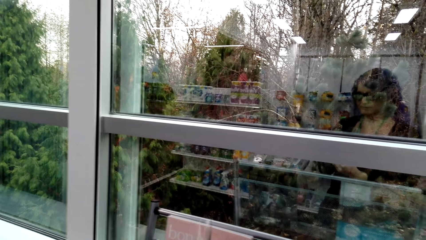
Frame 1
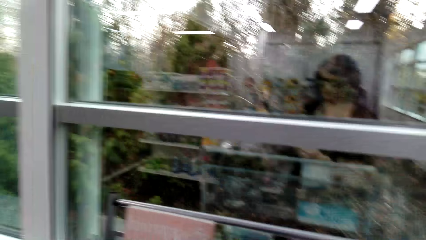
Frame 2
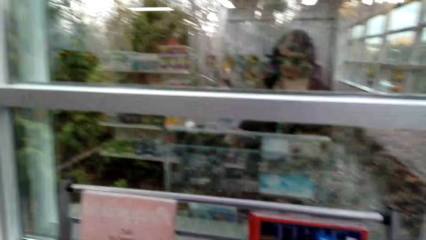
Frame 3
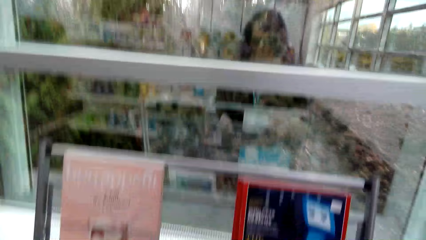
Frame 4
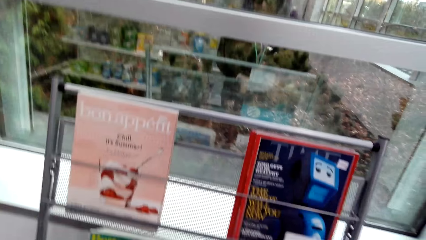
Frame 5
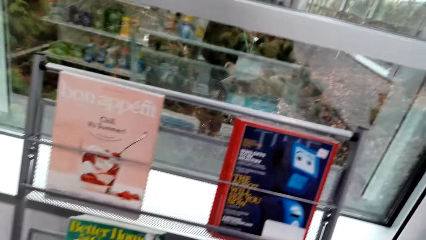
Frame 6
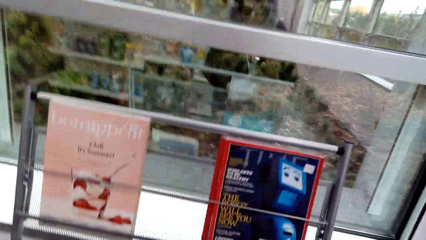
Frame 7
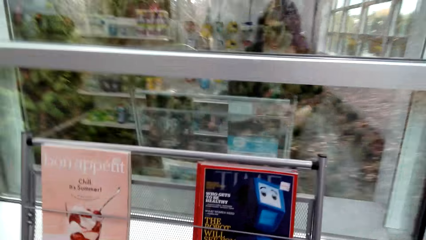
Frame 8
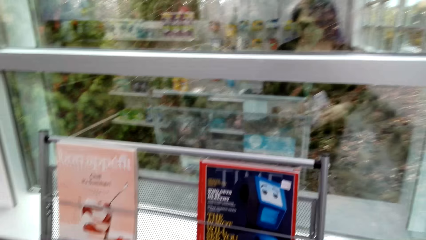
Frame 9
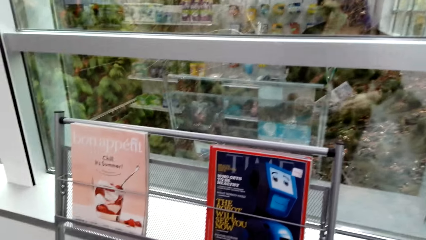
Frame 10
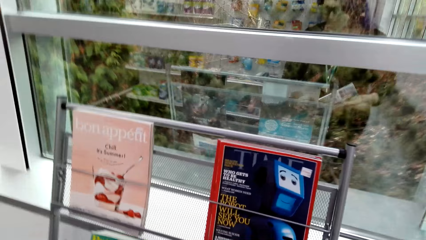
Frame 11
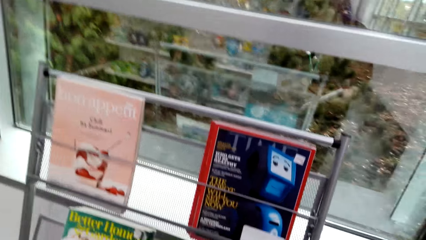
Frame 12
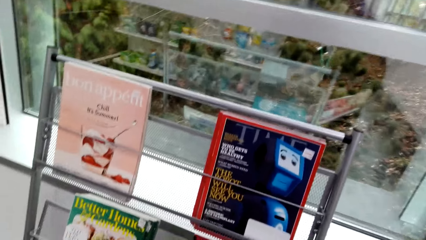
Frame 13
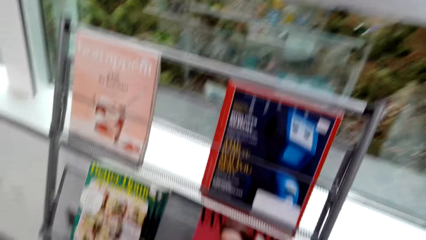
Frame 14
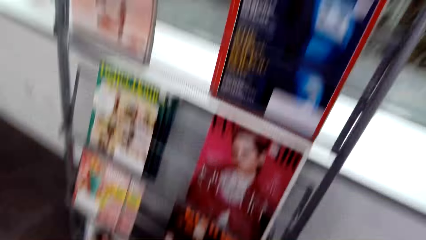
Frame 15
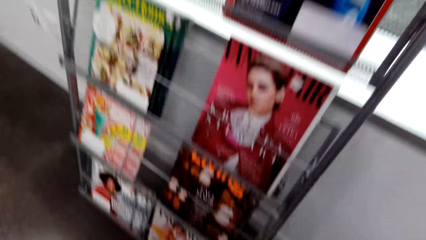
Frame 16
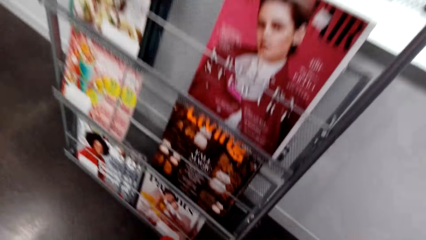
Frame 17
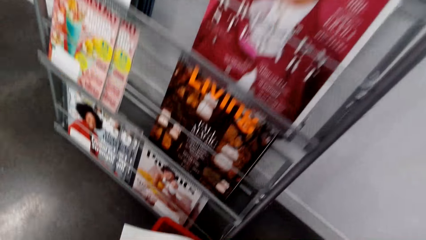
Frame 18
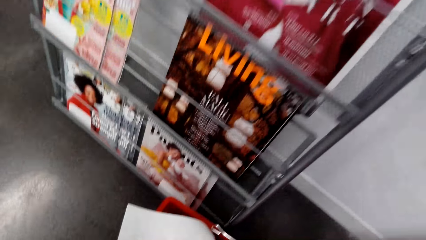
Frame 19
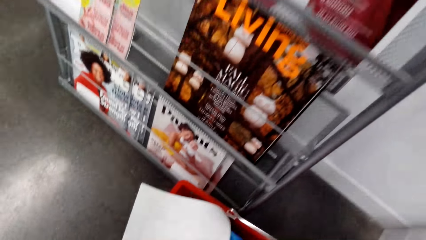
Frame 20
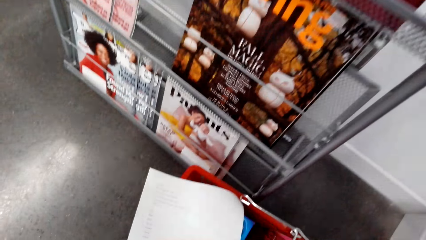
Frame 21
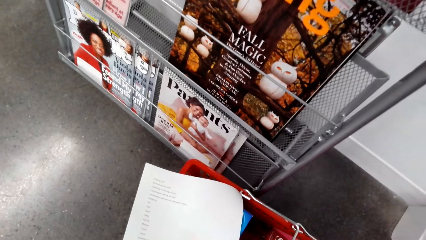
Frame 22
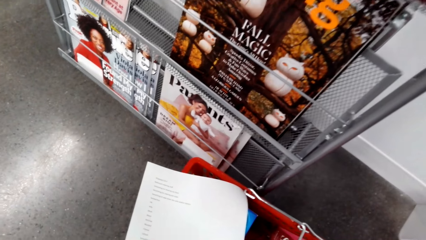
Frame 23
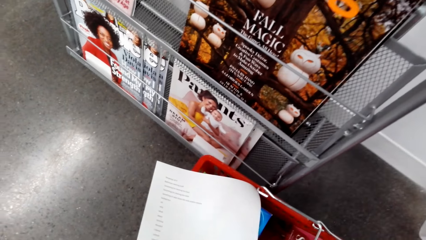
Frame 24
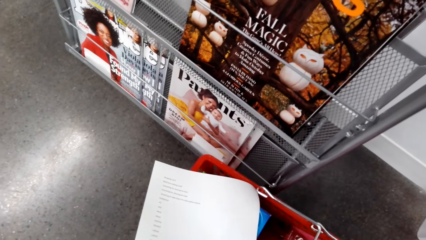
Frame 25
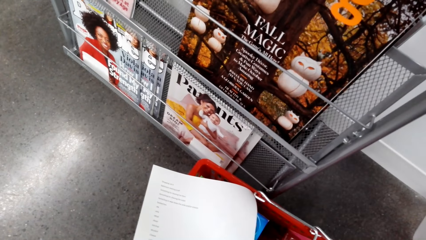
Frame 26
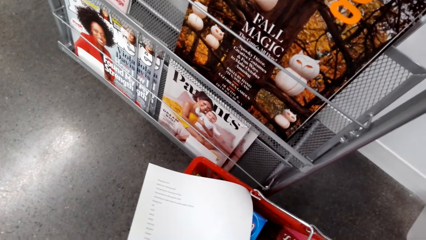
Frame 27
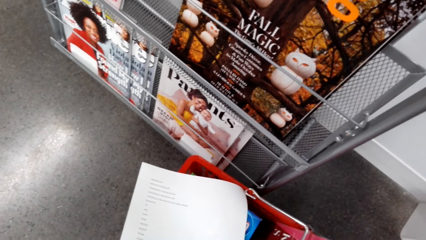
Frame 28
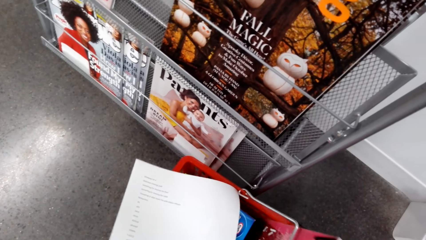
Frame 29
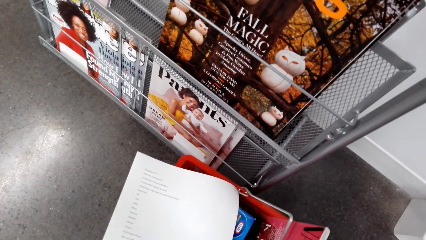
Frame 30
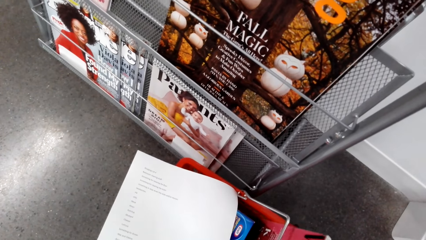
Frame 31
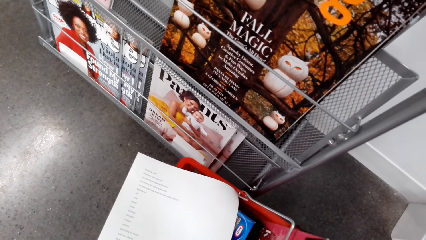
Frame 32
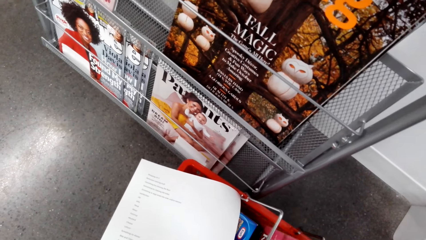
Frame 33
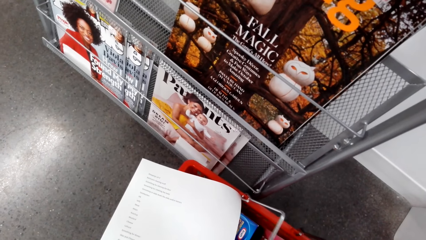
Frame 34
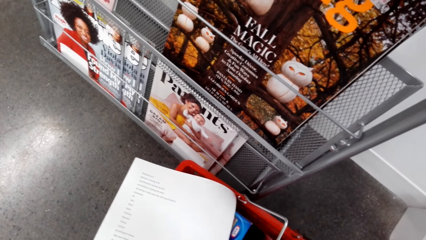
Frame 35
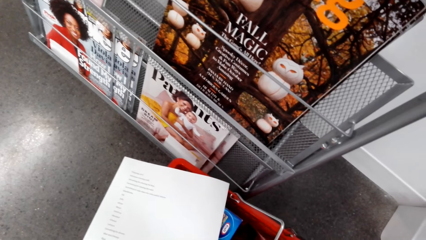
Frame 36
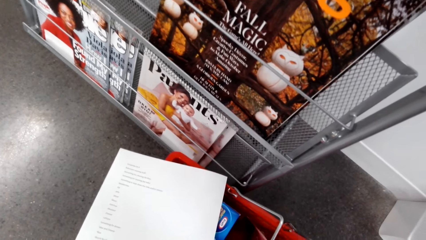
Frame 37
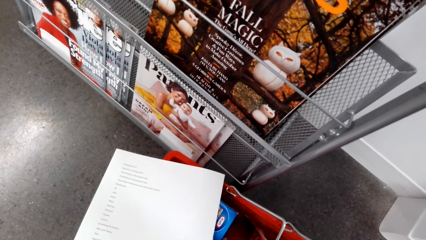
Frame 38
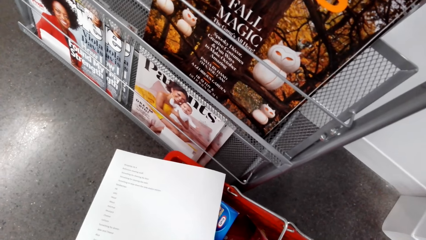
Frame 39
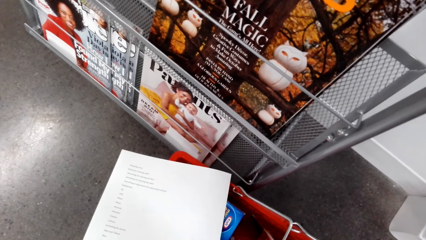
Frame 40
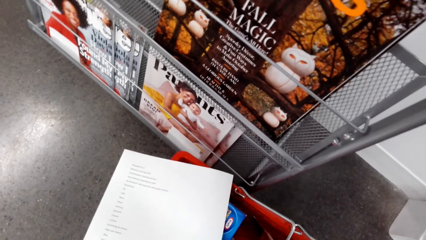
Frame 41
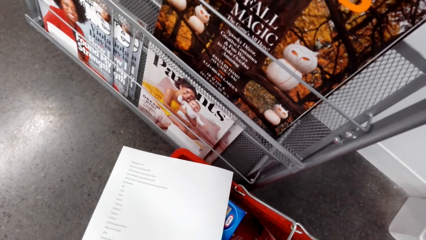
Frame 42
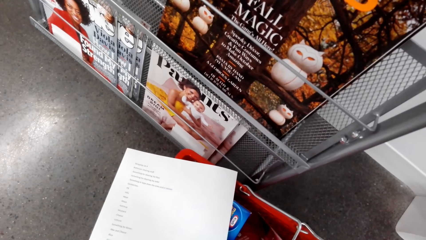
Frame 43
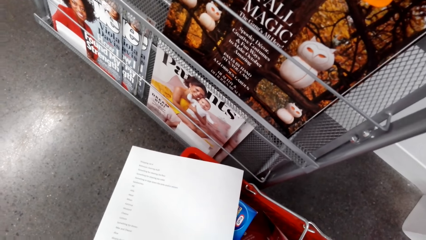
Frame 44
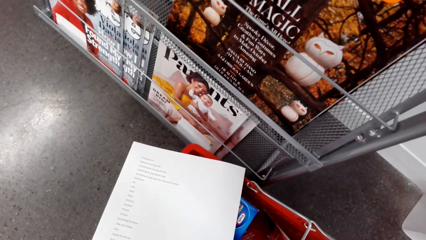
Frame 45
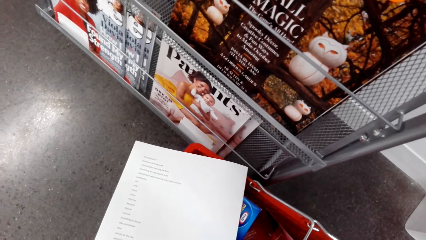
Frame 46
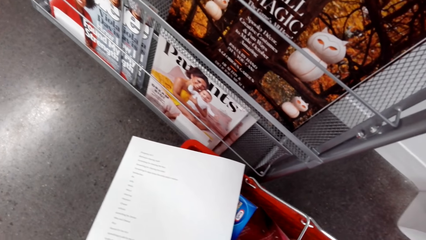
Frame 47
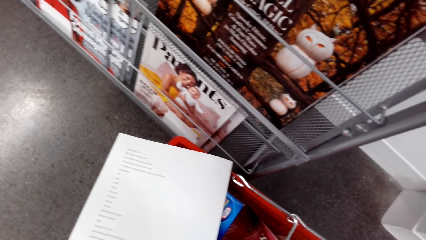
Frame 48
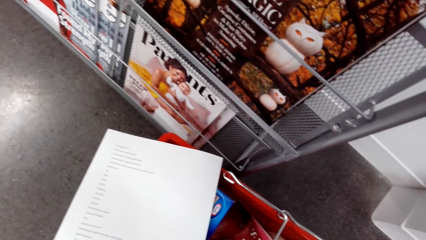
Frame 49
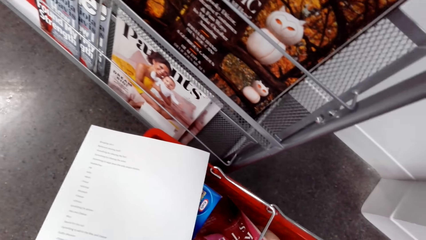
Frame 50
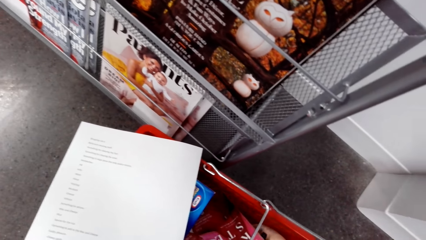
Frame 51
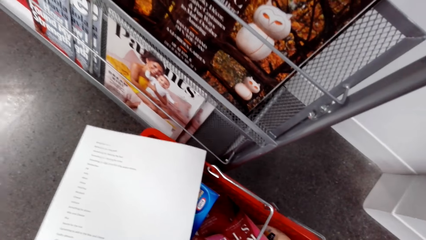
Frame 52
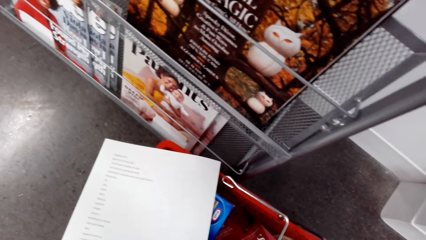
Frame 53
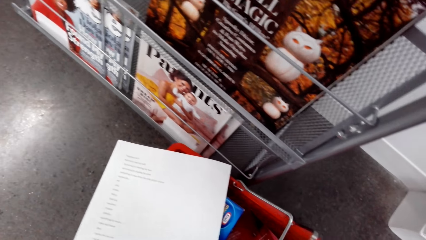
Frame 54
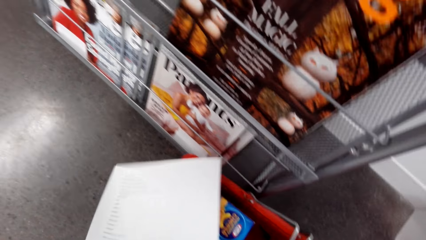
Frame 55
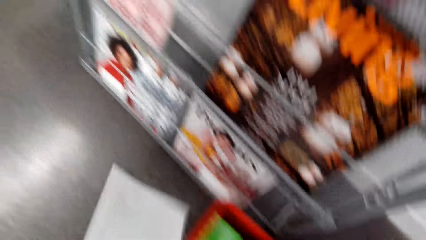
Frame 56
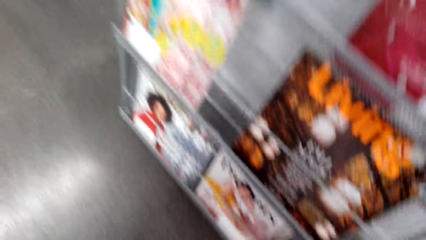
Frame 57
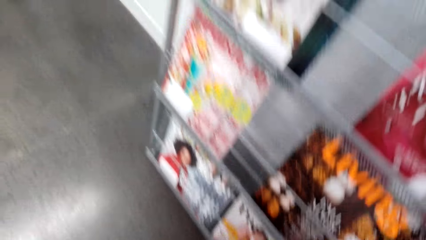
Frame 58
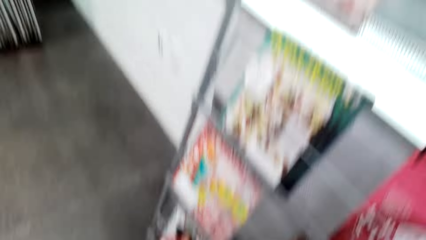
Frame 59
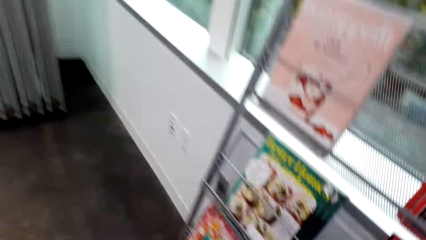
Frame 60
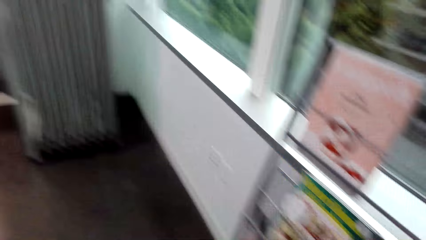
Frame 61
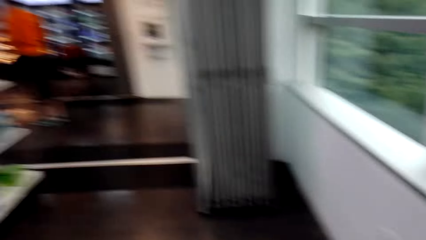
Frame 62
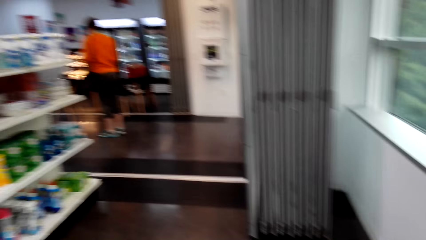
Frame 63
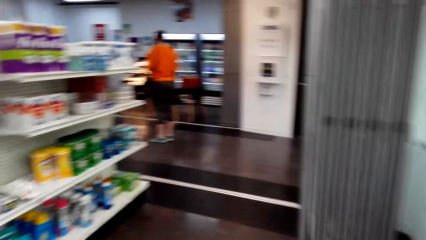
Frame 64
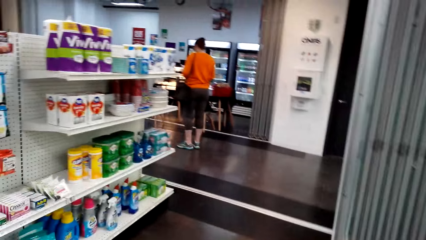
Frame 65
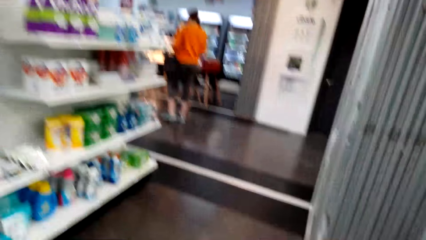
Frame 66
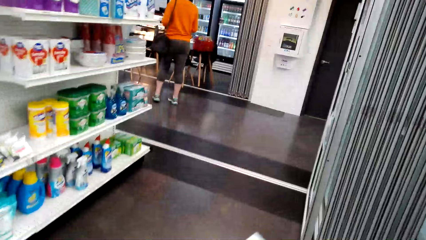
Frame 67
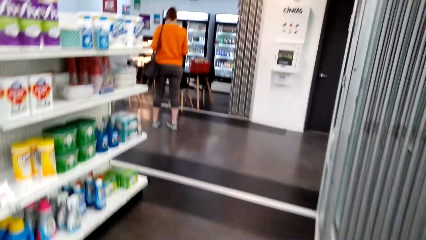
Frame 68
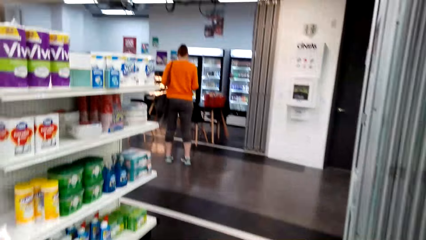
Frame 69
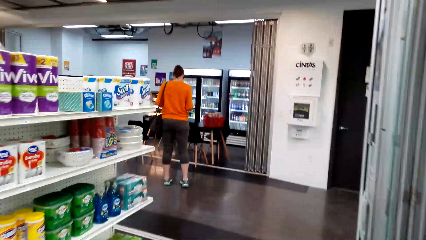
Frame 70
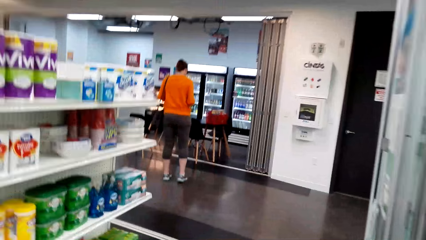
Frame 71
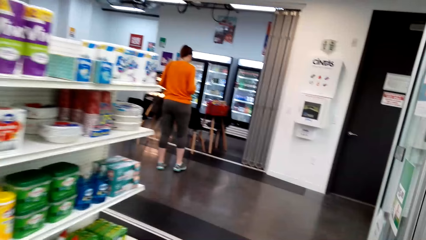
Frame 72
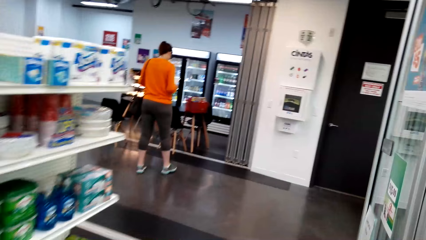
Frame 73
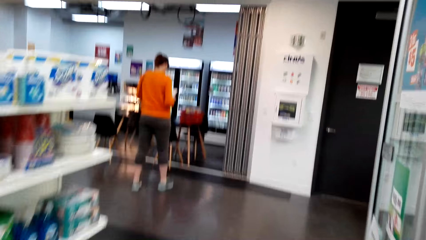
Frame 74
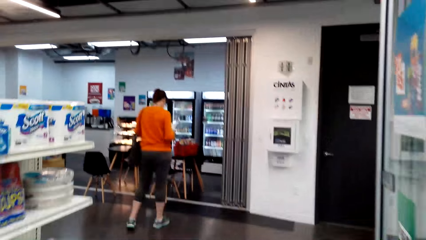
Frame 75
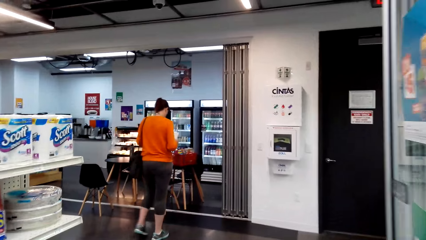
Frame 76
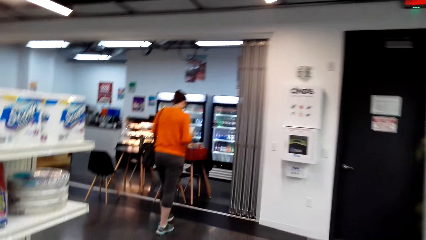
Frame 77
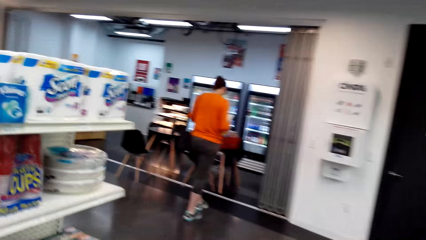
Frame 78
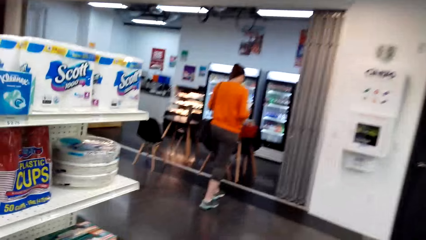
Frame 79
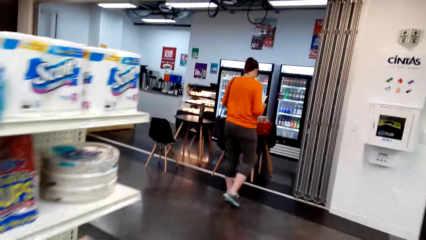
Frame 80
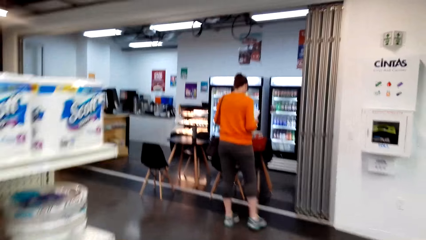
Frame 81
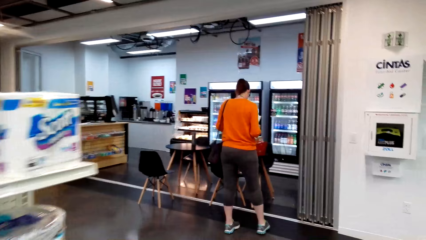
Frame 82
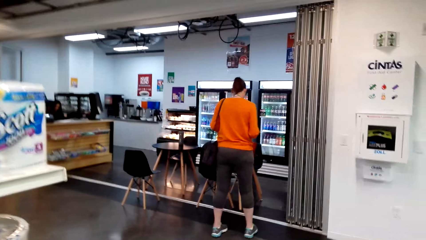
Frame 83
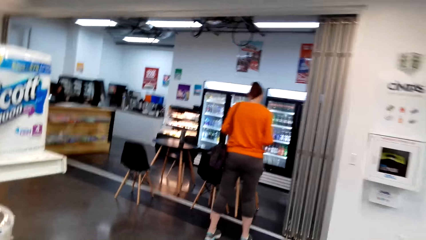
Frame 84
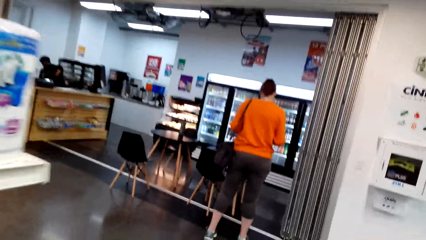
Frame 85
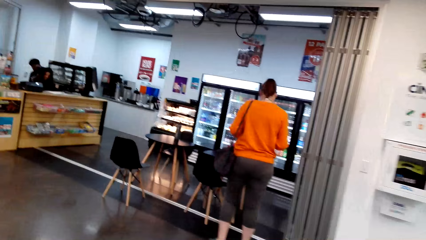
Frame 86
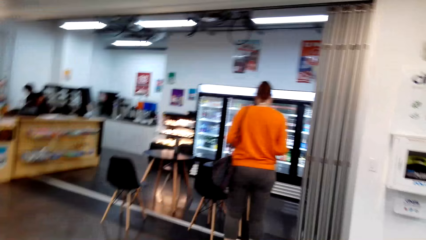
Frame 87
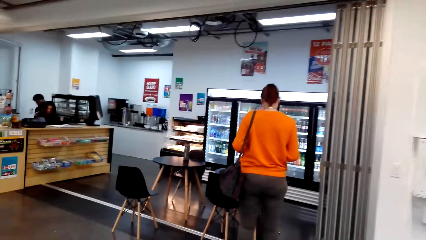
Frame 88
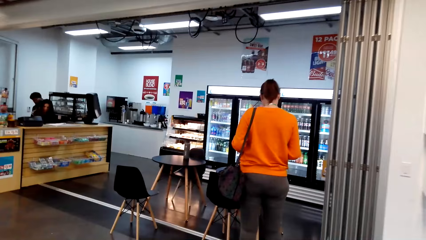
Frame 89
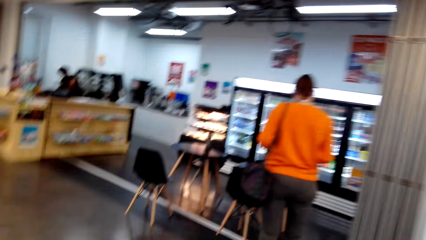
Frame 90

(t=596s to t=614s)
The camera wearer puts the book in the shopping tray. They pick the shopping basket on the floor. They pick the sheet of paper from the tray. They walk to the cake counter. A woman walks on the floor.
